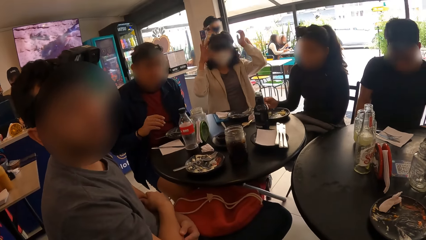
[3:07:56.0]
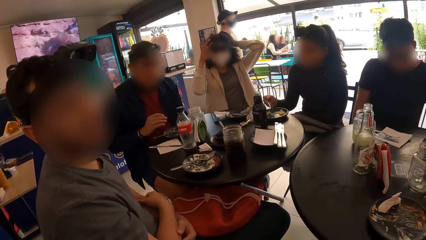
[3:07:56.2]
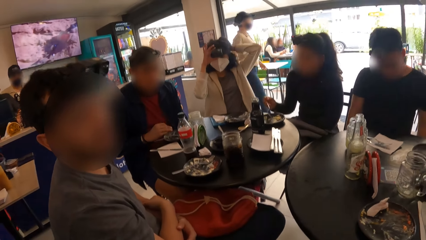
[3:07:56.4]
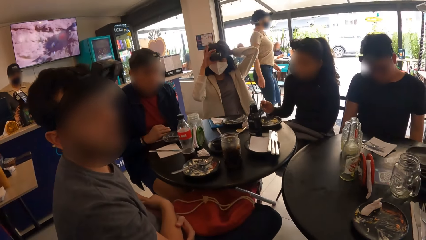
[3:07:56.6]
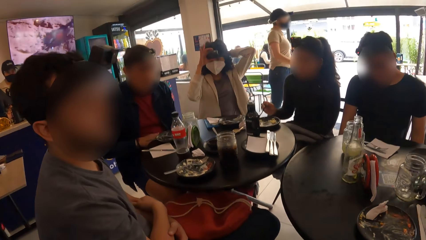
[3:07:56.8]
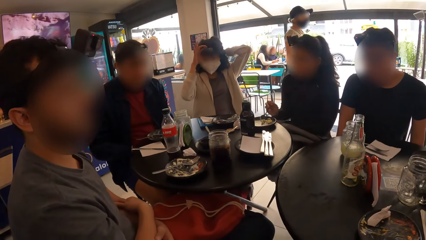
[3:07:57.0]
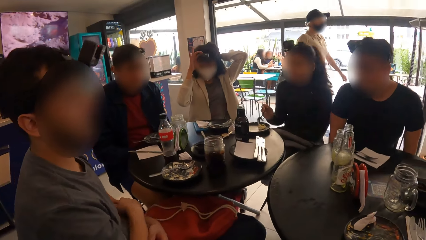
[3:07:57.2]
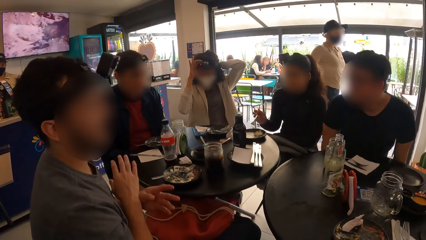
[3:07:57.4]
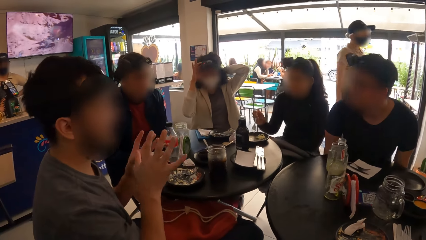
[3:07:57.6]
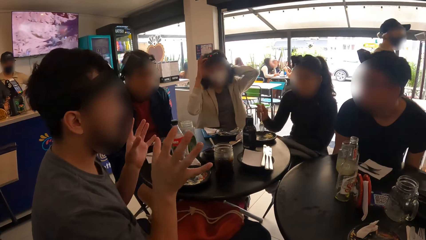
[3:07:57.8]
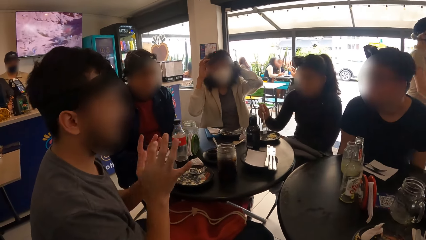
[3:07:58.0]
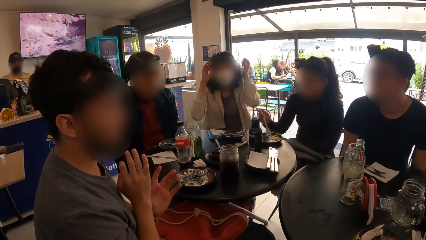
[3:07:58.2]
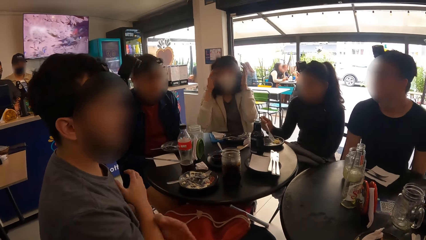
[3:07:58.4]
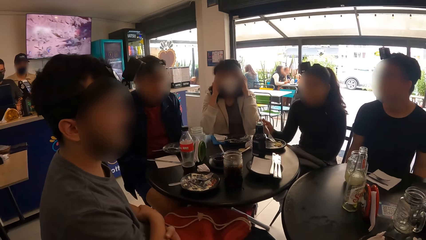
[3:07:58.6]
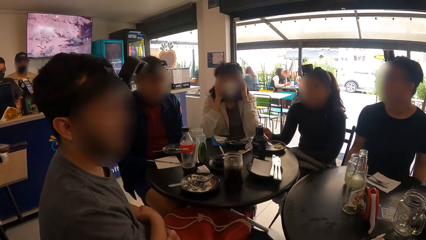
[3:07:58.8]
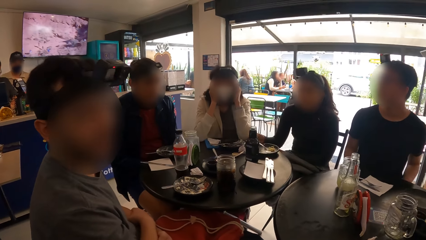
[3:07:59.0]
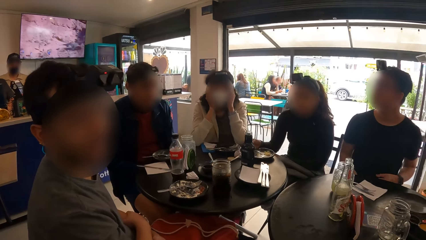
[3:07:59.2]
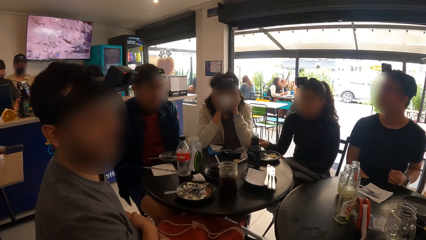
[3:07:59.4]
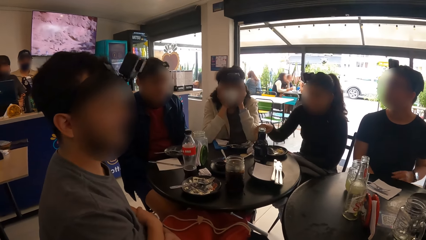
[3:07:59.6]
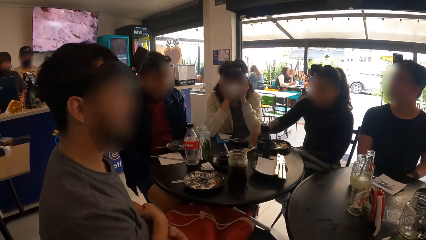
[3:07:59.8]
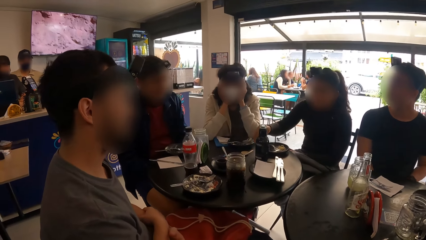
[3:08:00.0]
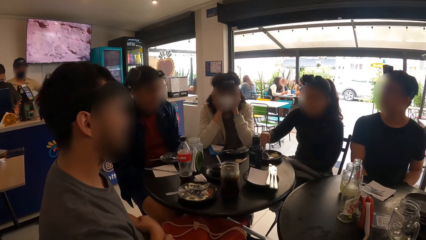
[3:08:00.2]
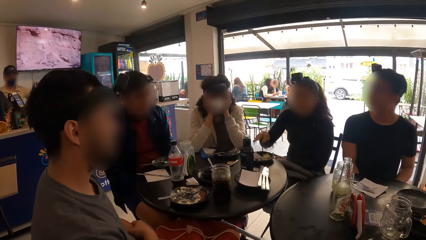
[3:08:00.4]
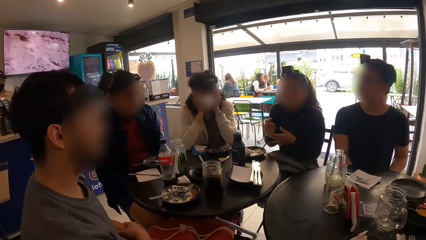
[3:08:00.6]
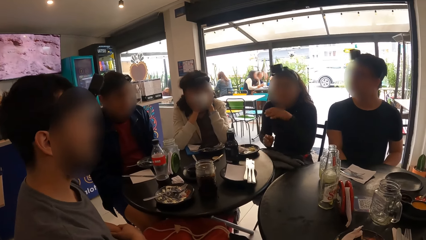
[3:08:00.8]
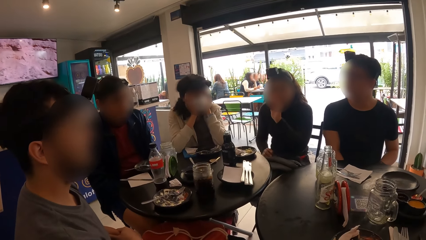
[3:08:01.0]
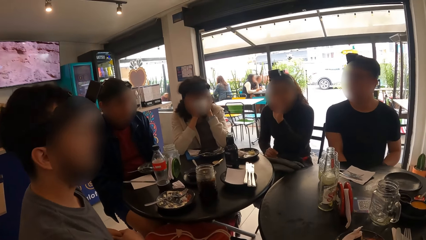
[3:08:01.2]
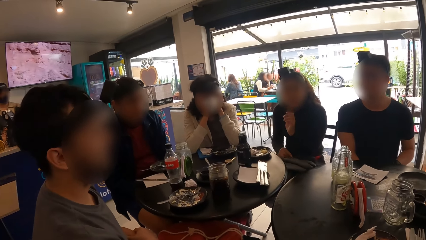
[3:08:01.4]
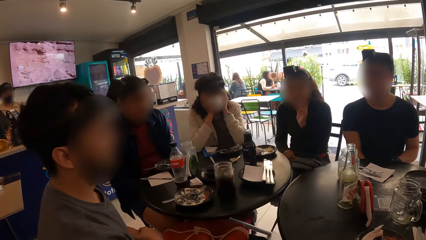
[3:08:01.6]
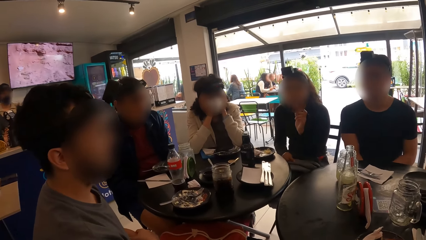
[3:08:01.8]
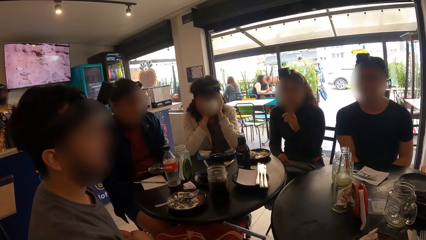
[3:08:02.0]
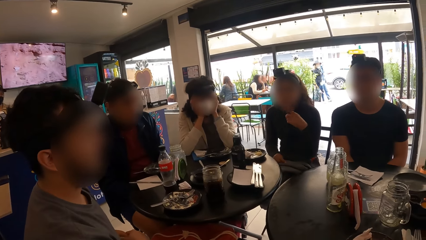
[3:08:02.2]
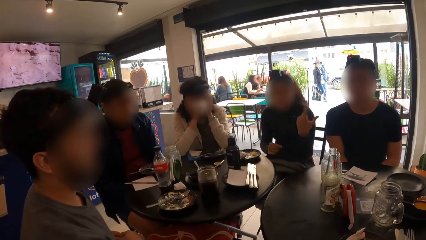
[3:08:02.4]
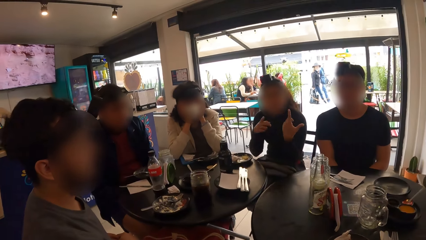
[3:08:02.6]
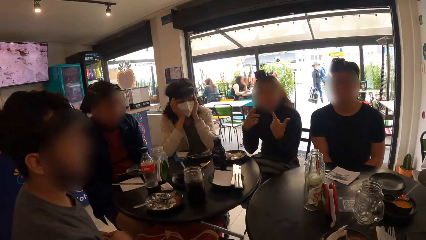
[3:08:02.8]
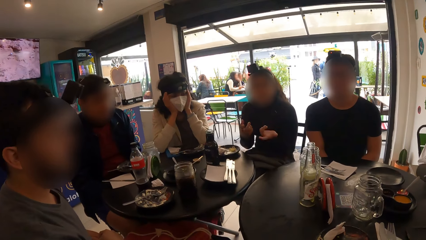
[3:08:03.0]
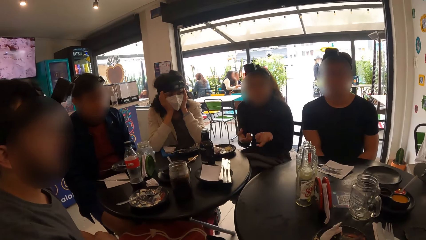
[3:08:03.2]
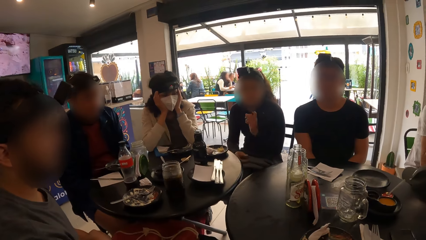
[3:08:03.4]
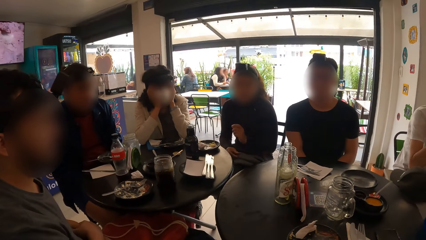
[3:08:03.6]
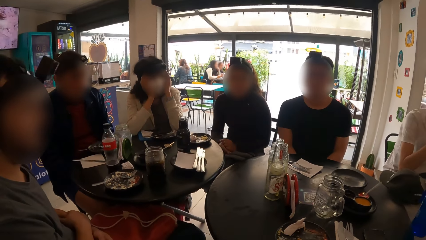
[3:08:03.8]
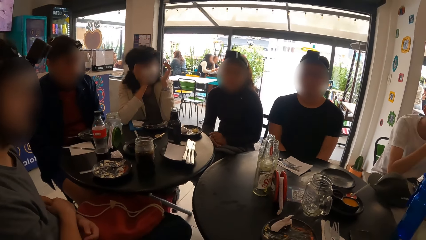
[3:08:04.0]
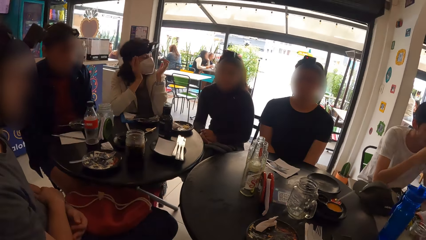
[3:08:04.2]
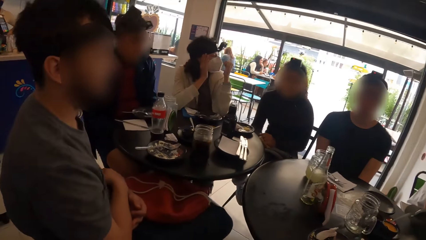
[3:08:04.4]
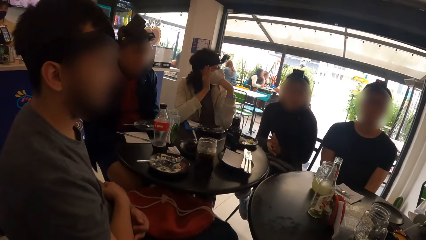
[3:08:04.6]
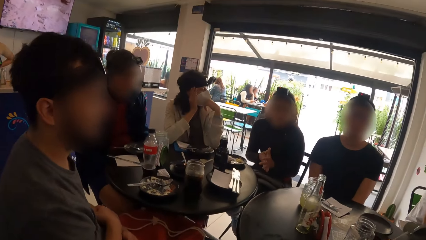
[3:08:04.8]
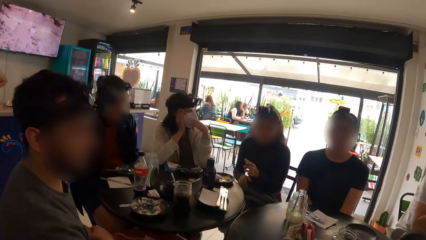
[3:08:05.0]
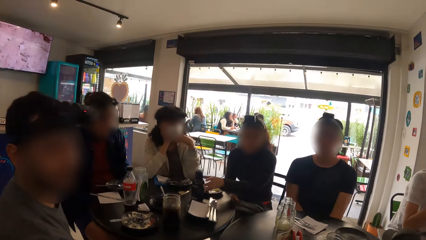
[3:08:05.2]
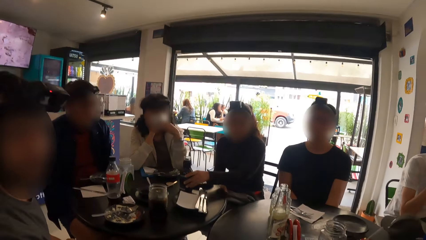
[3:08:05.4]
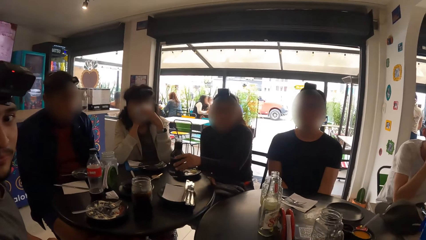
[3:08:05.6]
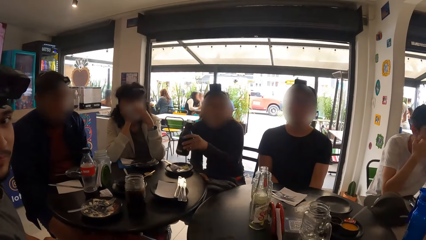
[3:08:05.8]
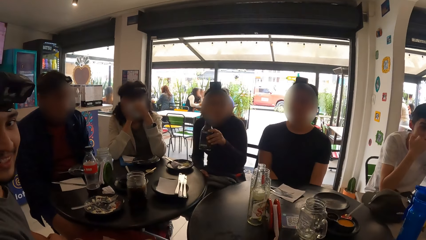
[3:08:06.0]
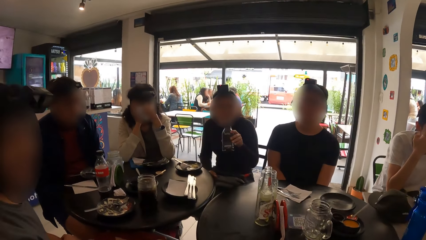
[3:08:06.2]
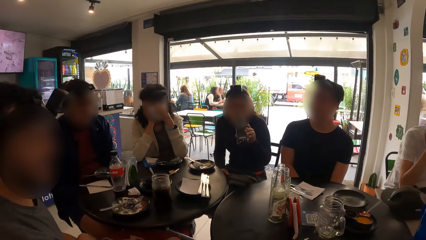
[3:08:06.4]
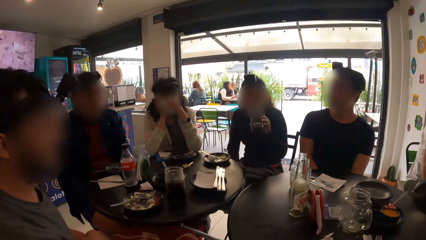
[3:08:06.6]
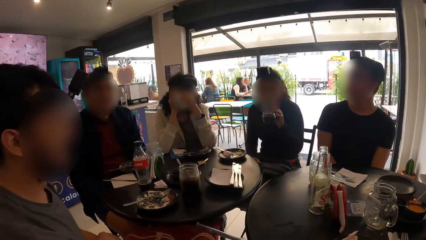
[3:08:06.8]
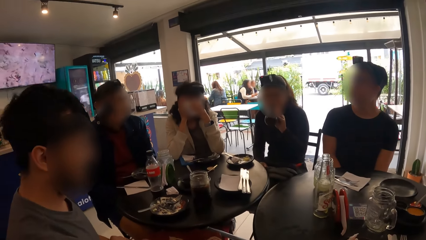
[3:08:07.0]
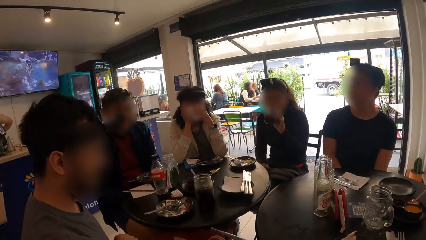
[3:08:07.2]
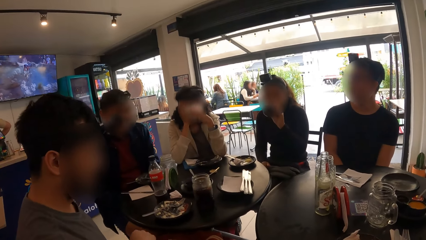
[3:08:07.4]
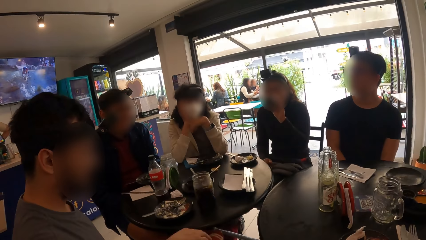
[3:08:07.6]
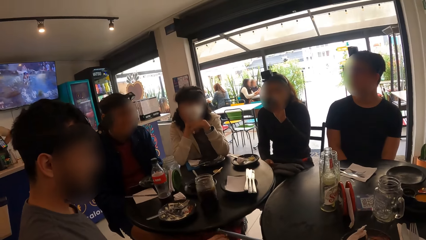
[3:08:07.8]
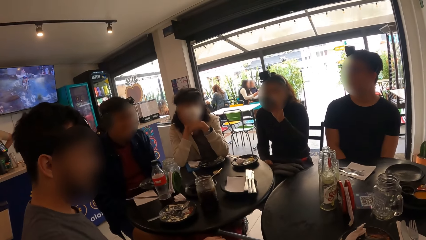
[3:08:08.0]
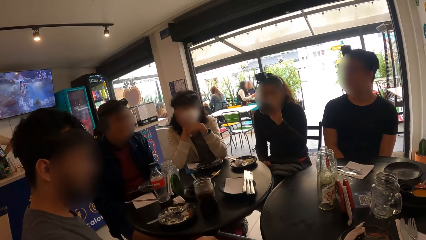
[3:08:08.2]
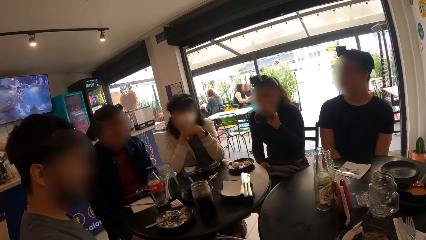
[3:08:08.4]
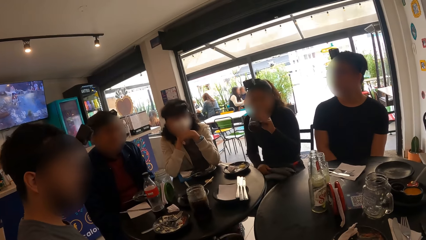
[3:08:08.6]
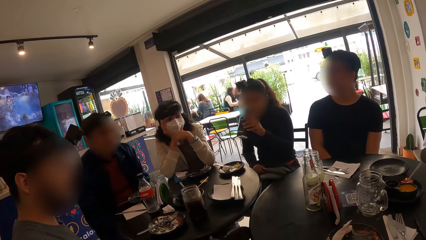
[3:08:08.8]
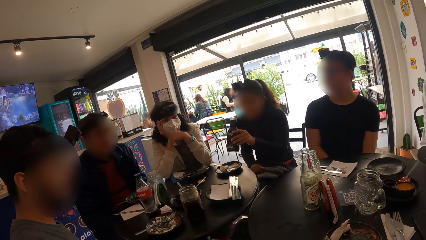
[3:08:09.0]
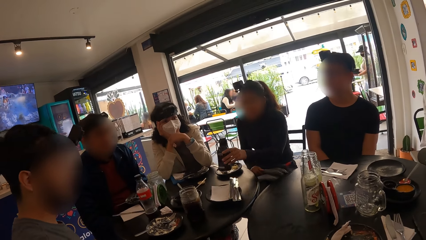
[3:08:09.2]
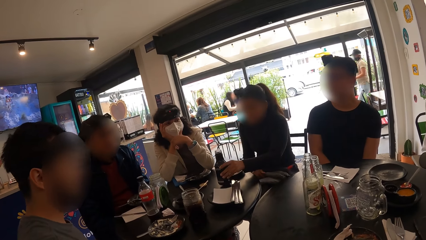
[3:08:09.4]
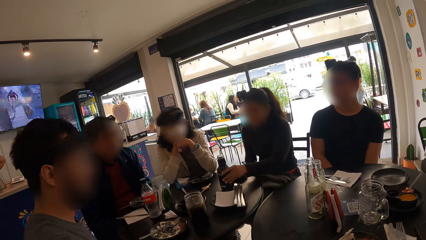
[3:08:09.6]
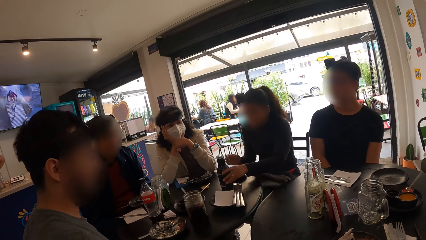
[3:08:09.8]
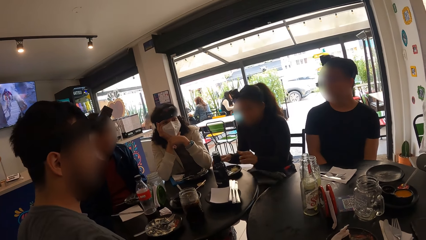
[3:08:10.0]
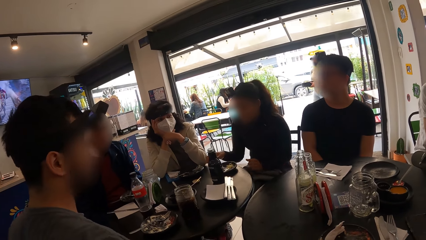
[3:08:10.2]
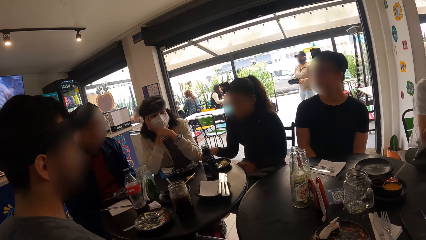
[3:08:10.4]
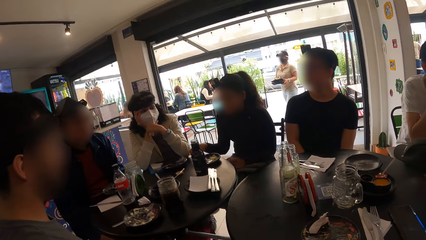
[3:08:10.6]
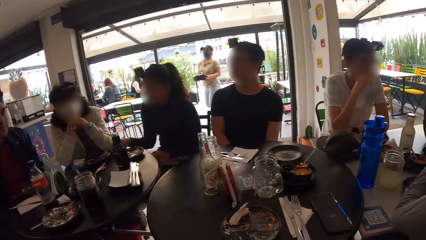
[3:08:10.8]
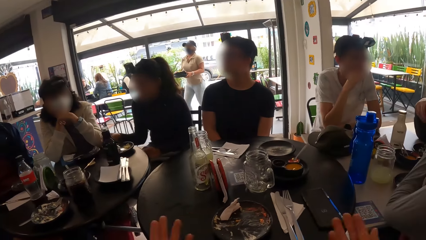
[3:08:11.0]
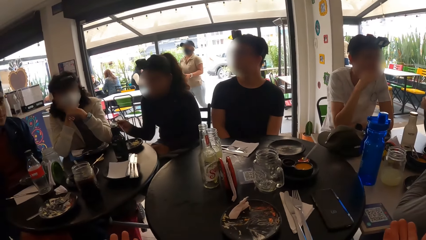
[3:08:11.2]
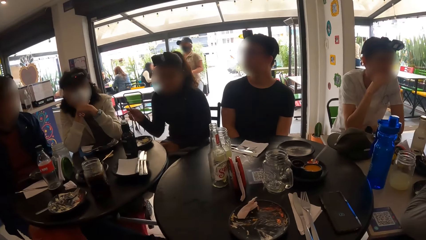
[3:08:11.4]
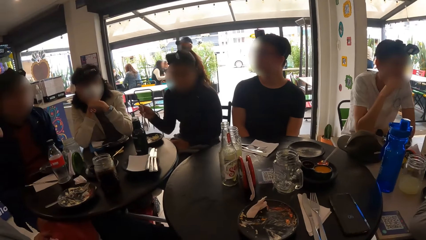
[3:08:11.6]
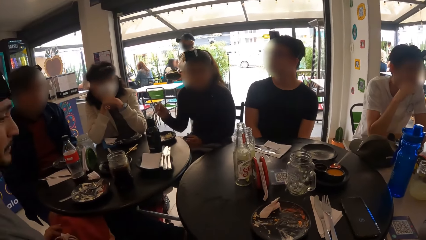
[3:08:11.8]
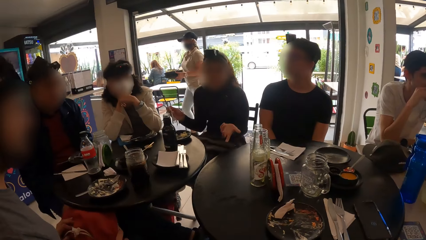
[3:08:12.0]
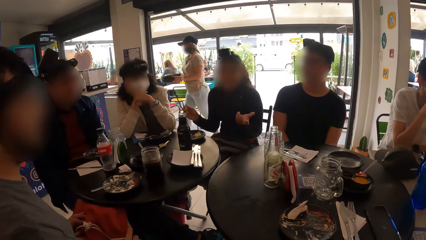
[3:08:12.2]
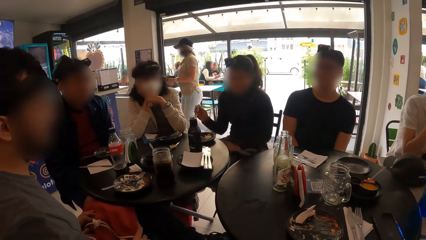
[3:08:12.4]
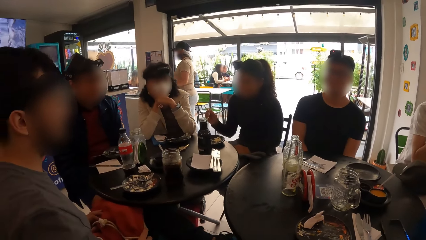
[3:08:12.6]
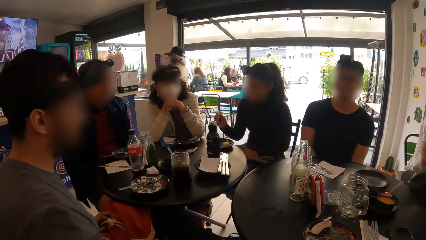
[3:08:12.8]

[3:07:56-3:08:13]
The woman adjusts the camera band on her head with her hands. Another woman drops the fork in her right hand in the plate on the table. She picks the bottle of water from the table with her left hand. She drinks from the bottle of water in her left hand. She drops the bottle of water on the table with her left hand. She picks the fork from the plate on the table with her right hand.
